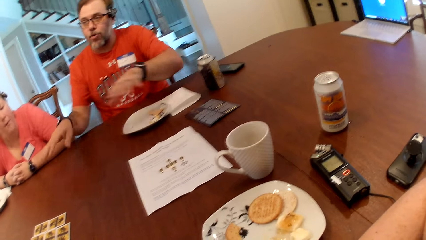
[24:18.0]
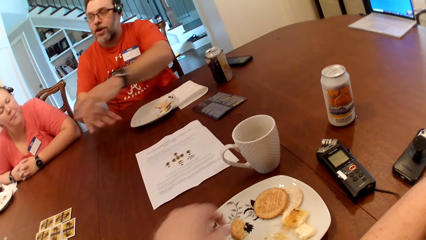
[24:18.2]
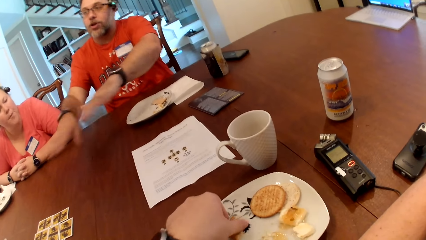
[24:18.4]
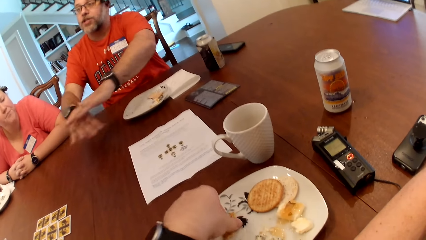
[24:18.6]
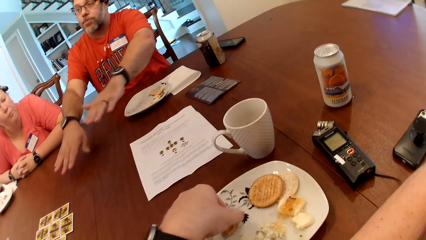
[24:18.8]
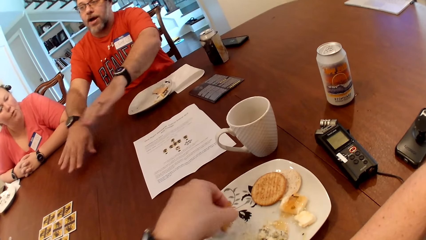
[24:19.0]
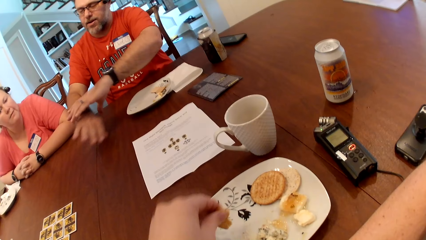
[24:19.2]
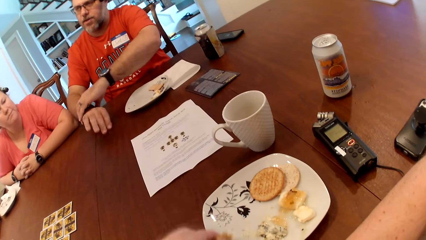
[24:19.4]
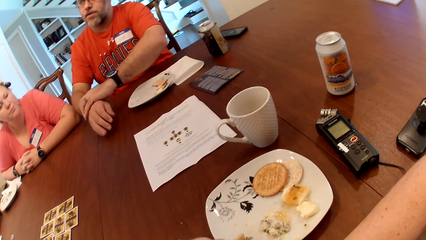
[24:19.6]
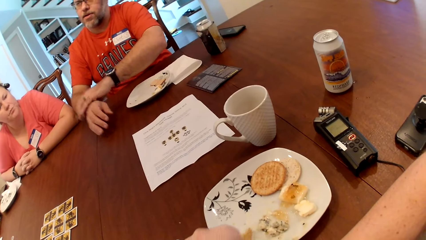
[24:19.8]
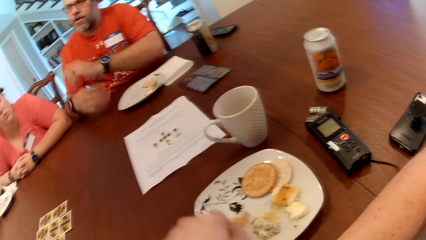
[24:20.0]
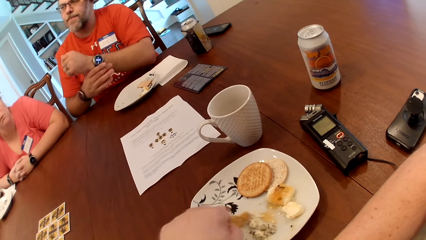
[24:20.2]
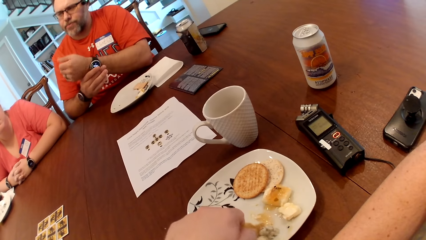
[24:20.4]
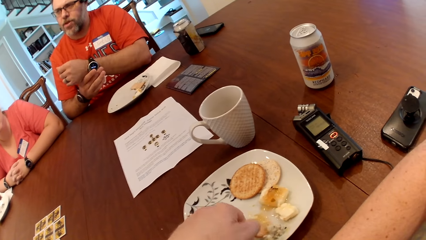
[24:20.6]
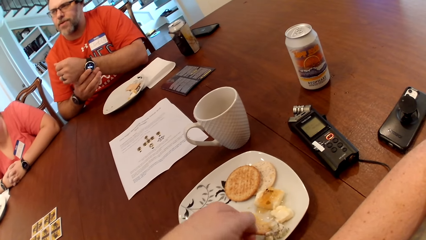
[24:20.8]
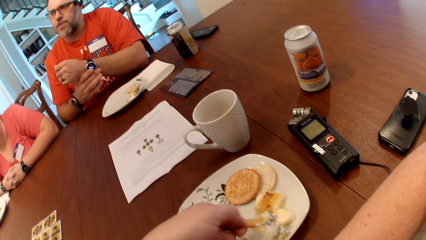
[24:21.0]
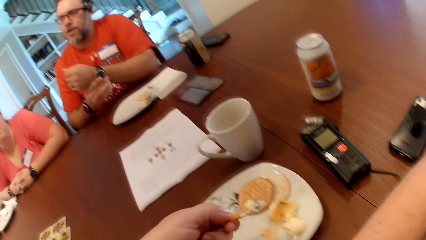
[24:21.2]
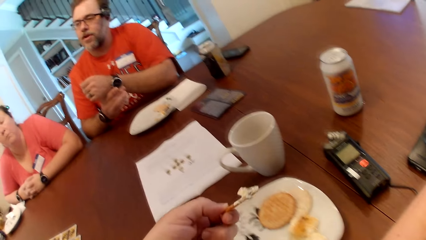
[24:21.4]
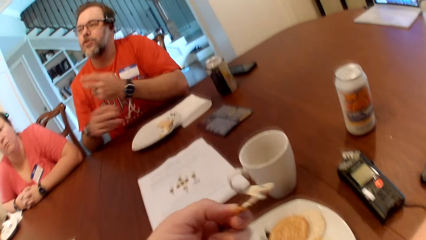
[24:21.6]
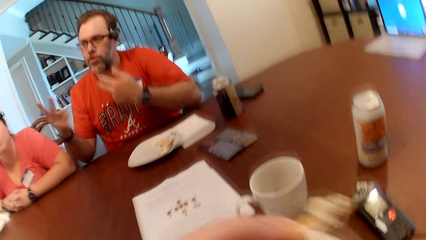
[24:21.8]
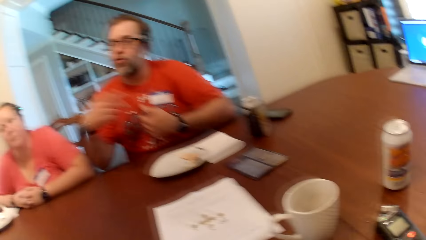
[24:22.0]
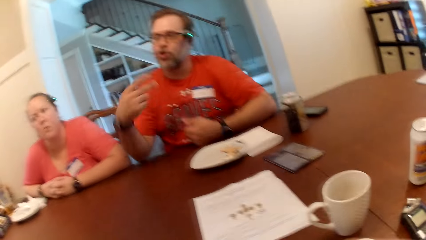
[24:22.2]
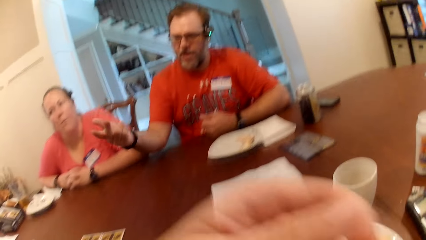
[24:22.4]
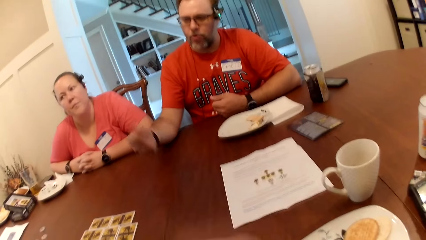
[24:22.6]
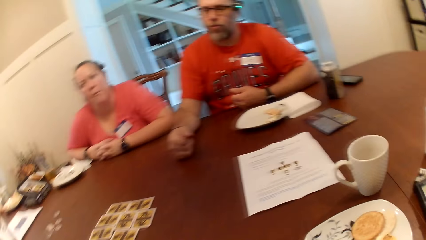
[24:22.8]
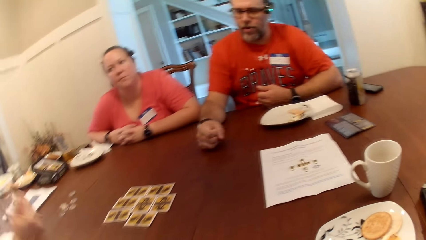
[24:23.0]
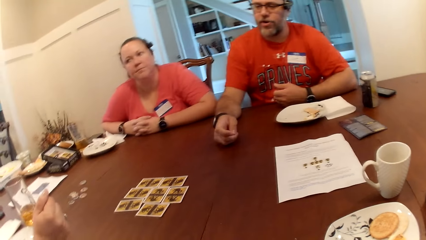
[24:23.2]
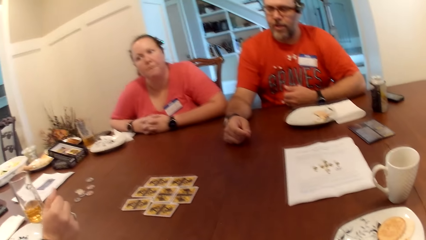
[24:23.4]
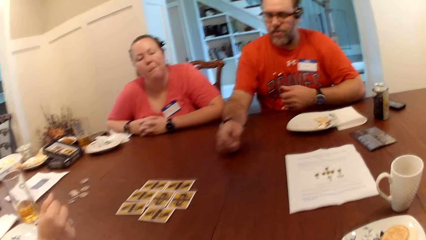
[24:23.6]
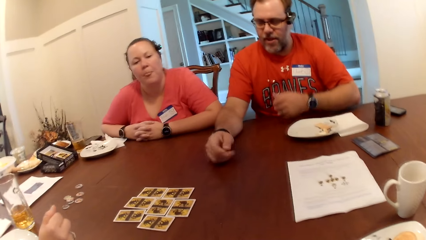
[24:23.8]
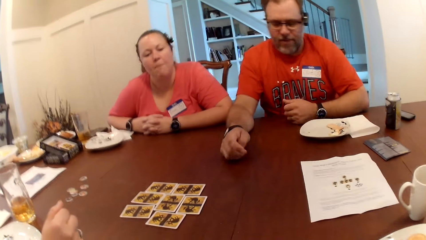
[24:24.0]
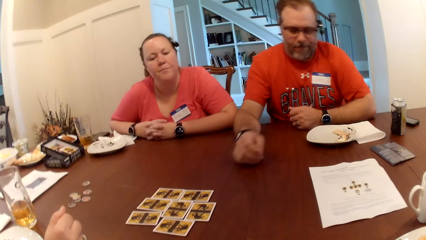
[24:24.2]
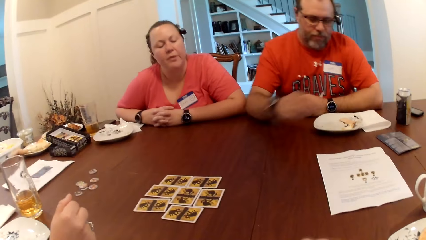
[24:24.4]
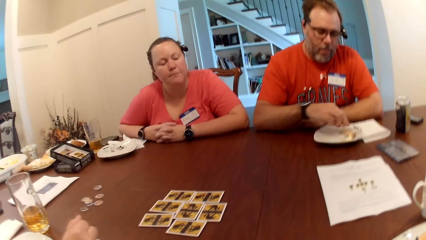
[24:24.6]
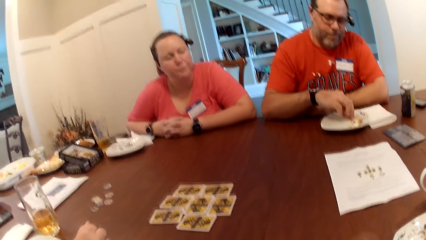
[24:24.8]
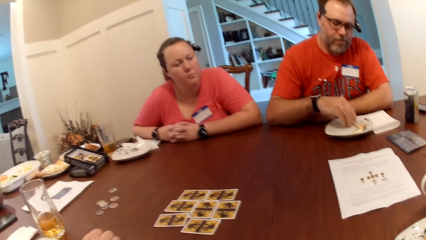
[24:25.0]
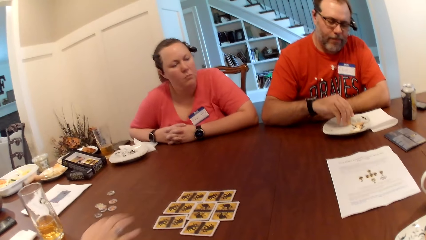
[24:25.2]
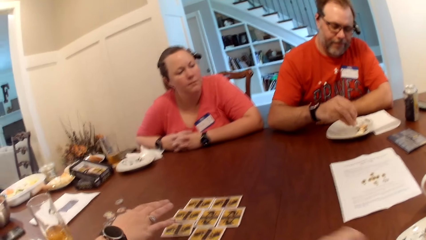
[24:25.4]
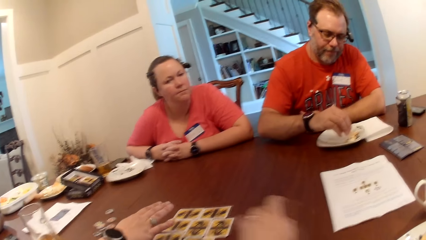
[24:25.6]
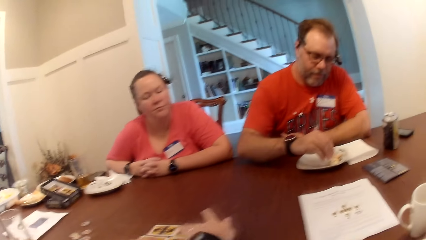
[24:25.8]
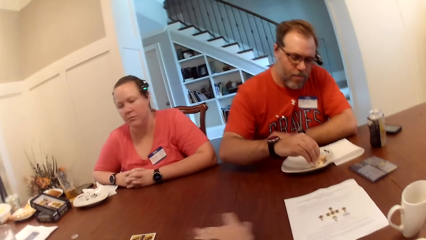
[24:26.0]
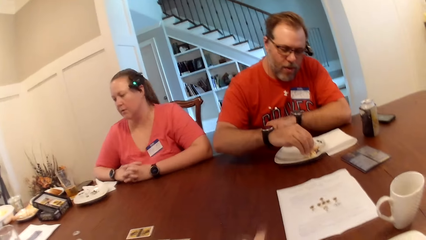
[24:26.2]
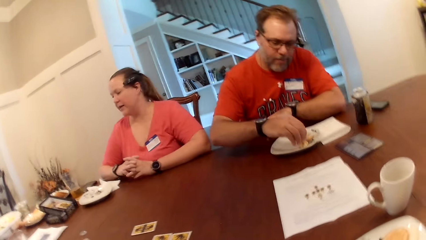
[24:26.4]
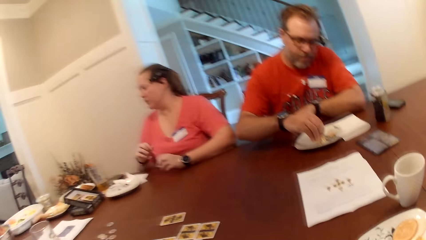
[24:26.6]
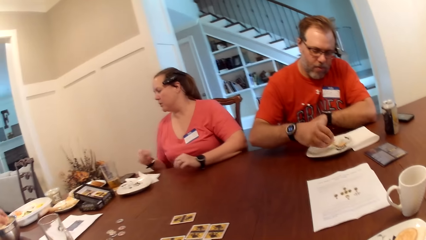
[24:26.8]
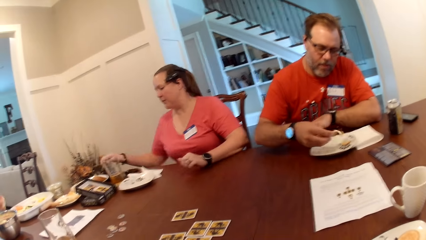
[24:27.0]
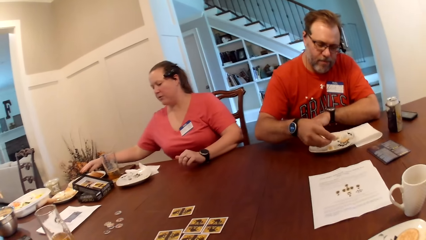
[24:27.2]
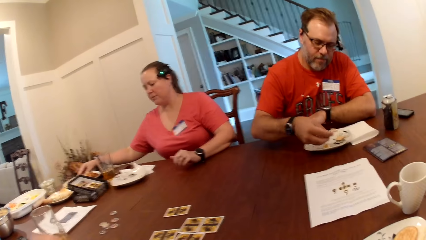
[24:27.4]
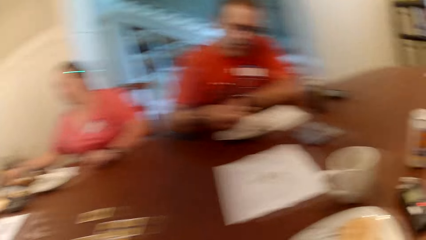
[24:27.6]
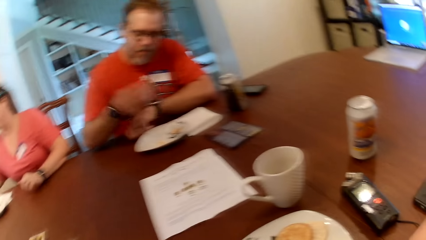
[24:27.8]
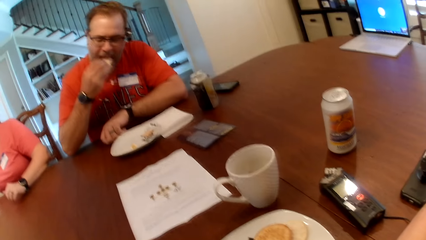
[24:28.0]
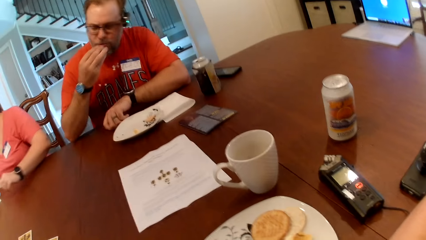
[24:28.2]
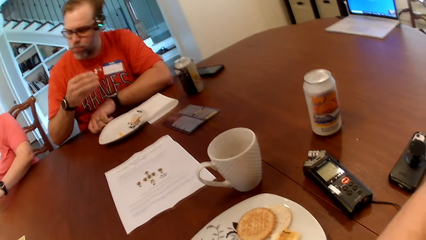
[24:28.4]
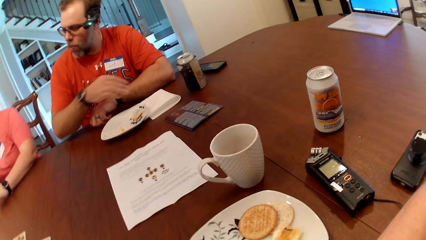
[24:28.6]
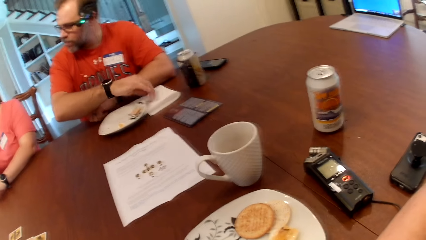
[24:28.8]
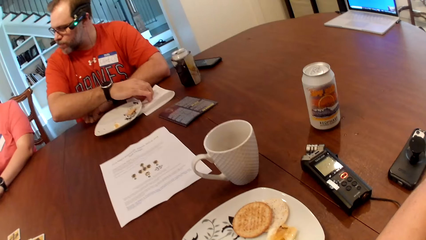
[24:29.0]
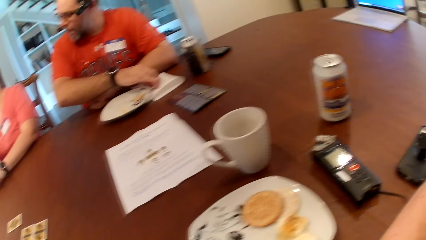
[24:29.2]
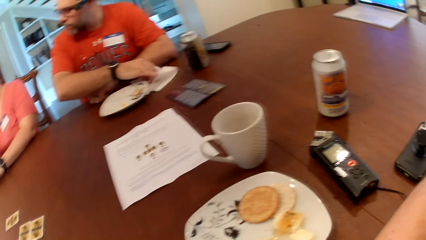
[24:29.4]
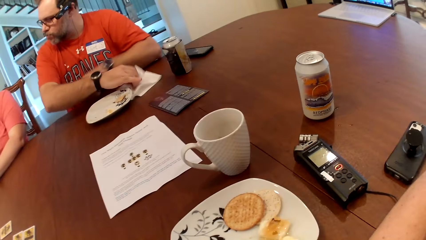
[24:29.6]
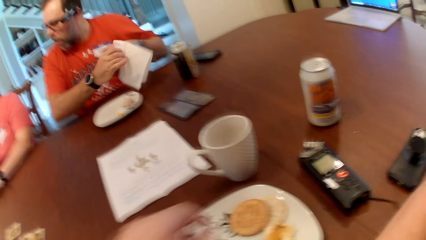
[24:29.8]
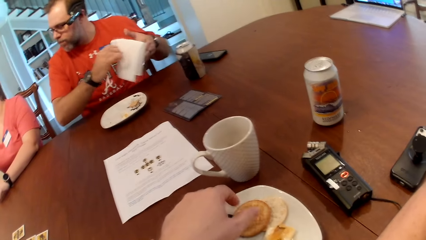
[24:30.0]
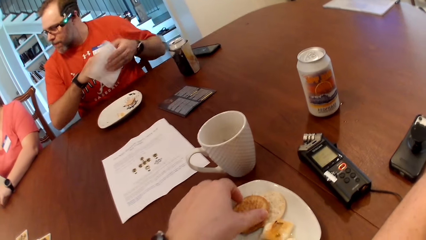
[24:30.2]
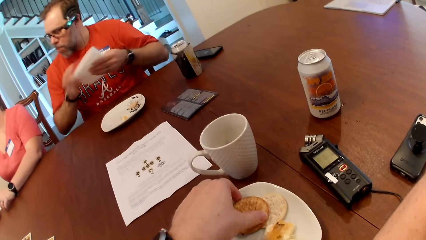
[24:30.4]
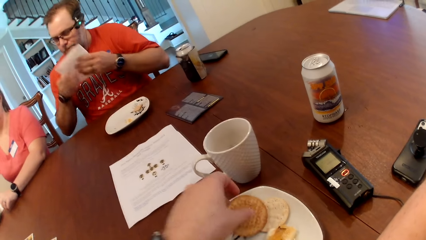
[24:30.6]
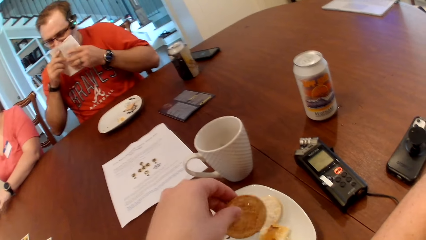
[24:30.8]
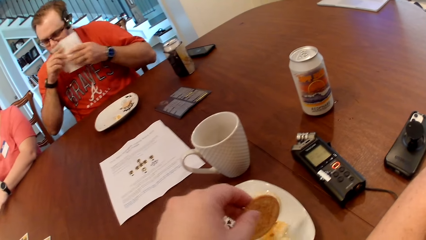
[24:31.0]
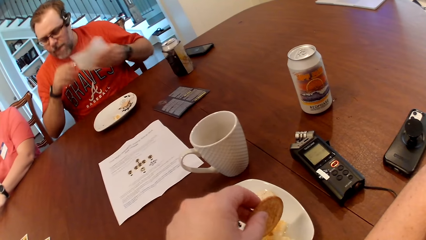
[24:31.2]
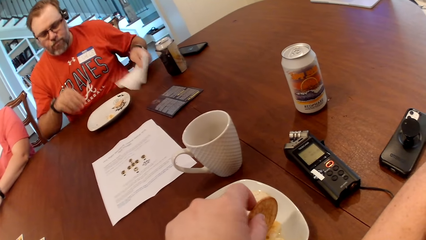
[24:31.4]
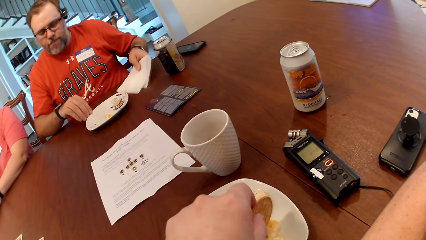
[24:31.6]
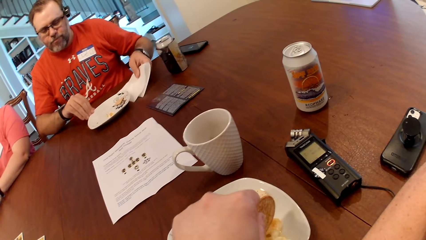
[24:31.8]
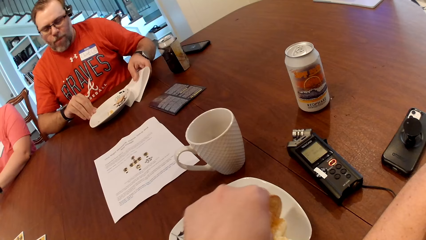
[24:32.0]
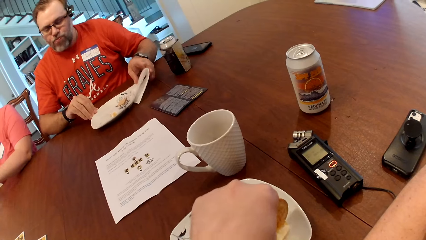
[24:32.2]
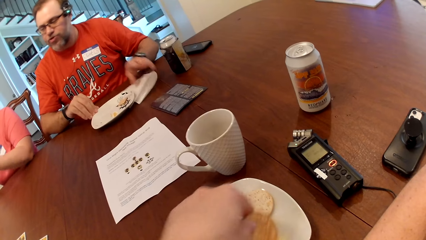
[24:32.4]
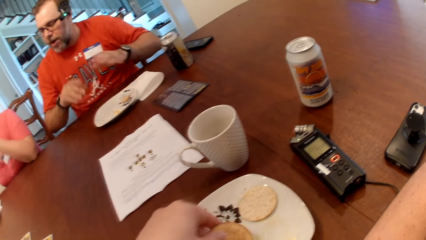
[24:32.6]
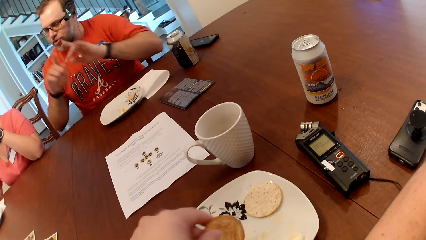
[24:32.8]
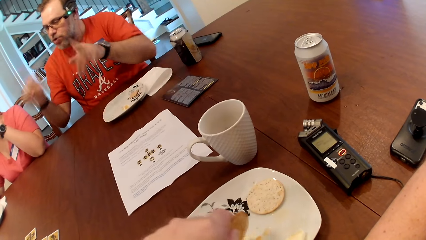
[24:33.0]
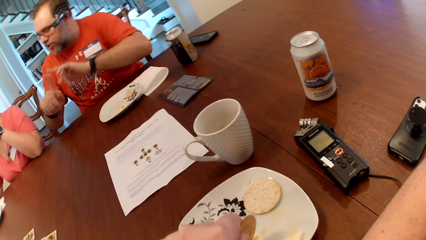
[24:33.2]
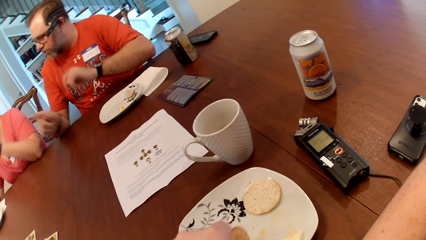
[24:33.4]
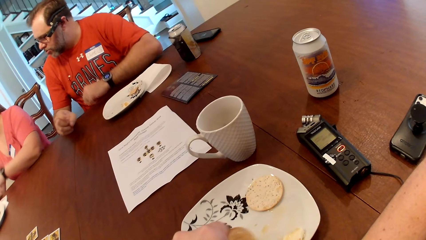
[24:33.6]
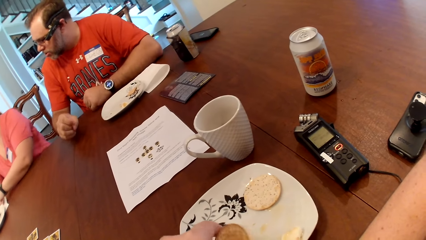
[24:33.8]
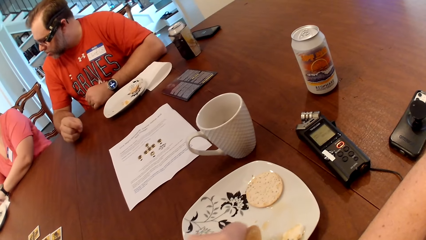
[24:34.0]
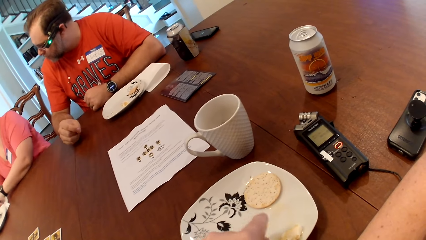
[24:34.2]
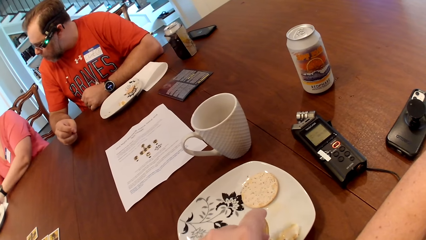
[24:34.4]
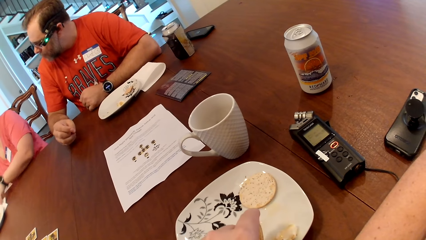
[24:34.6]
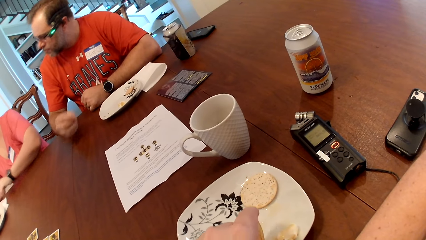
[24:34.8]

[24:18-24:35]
A man converses with the camera wearer, a woman and another woman. The camera wearer picks up a snack from the plate. The man adjusts a wristwatch on his right hand with his left hand. The camera wearer picks up butter with the biscuit in his left hand. The man adjusts the wristwatch on his left hand with his right hand. The man picks biscuits from the plate with his right hand. The camera wearer picks up a card from the table. The man eats the biscuit in his right hand. The man picks up the tissue paper on the table with his right hand. The camera wearer picks up a biscuit in the plate with his left hand. The man cleans his mouth with the tissue paper in both hands. The man drops the tissue paper on the table with his right hand.
